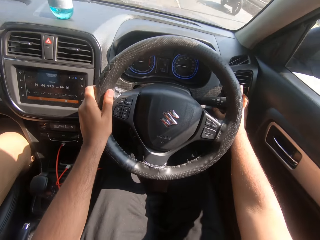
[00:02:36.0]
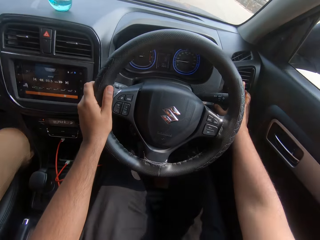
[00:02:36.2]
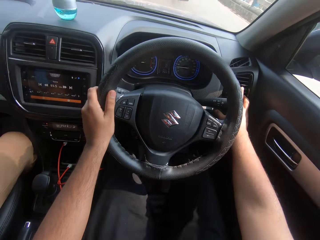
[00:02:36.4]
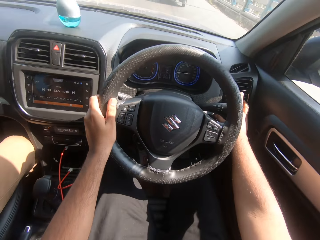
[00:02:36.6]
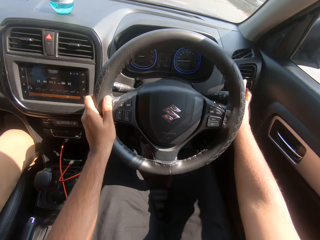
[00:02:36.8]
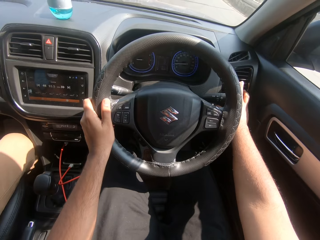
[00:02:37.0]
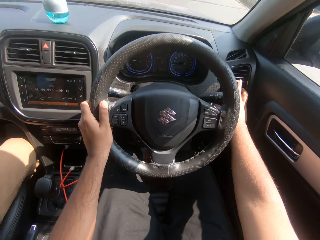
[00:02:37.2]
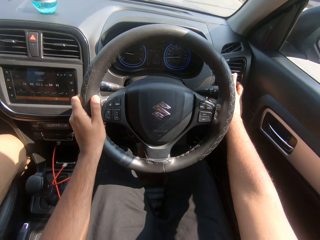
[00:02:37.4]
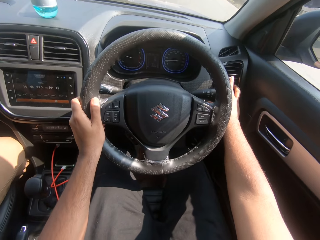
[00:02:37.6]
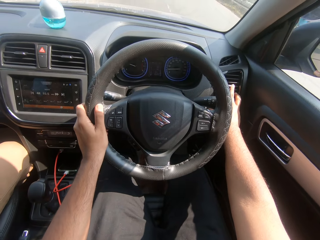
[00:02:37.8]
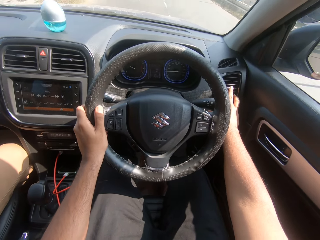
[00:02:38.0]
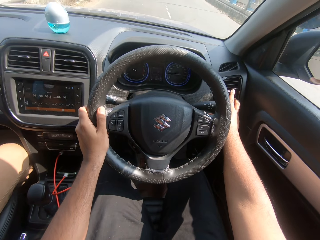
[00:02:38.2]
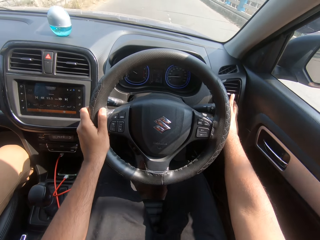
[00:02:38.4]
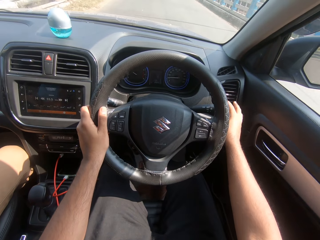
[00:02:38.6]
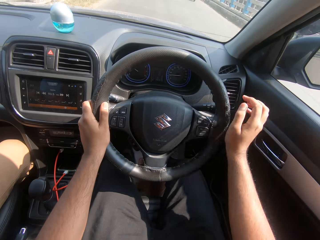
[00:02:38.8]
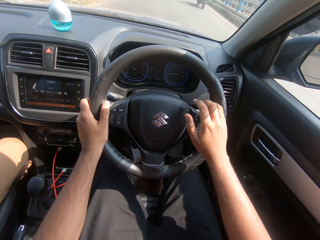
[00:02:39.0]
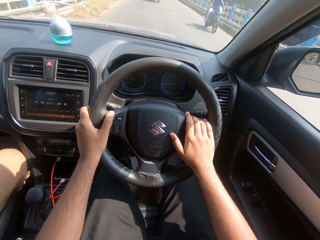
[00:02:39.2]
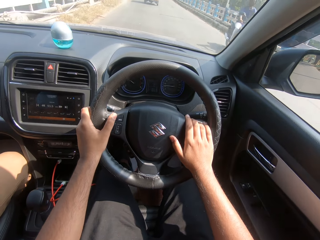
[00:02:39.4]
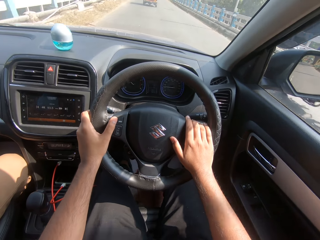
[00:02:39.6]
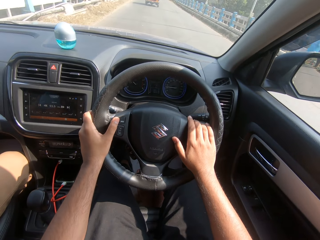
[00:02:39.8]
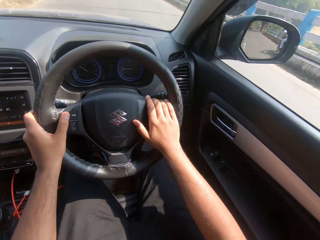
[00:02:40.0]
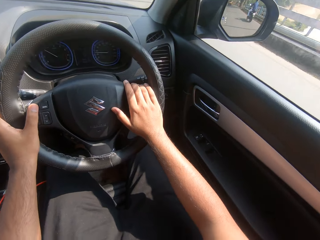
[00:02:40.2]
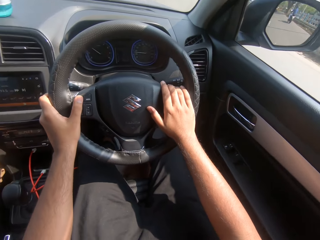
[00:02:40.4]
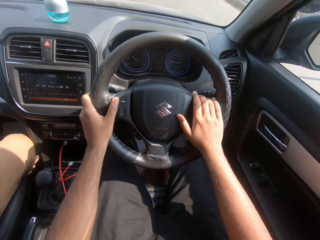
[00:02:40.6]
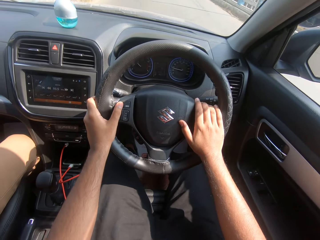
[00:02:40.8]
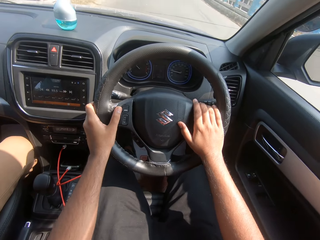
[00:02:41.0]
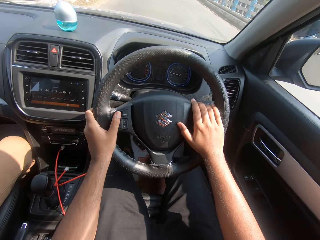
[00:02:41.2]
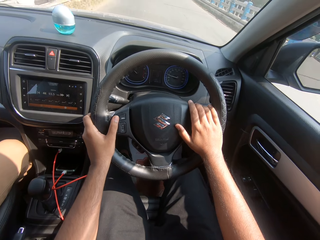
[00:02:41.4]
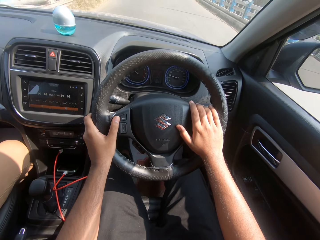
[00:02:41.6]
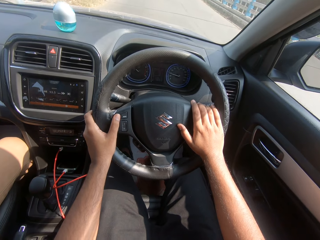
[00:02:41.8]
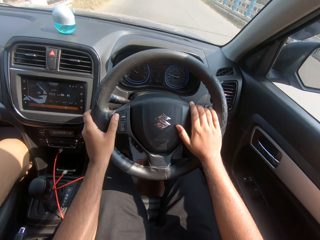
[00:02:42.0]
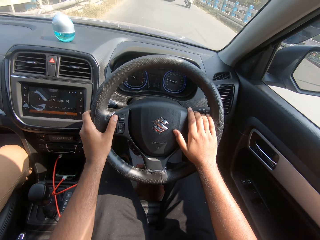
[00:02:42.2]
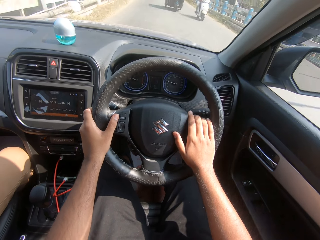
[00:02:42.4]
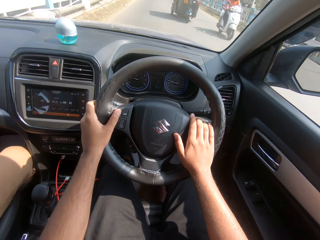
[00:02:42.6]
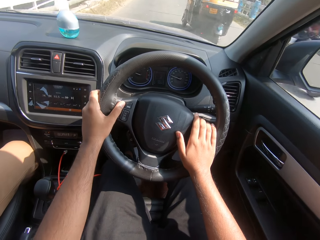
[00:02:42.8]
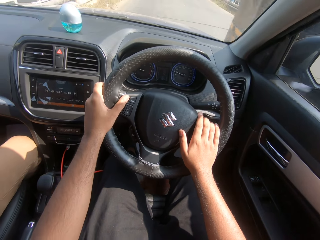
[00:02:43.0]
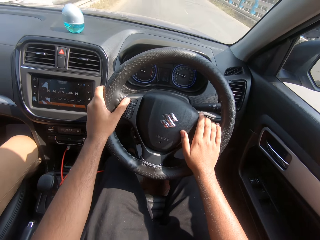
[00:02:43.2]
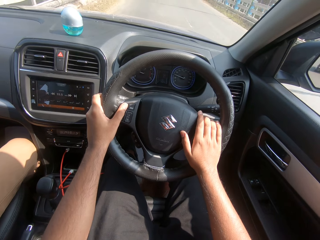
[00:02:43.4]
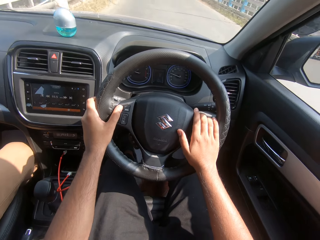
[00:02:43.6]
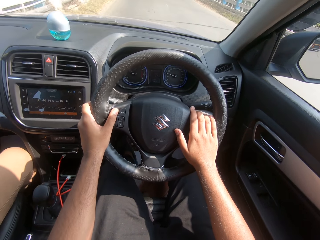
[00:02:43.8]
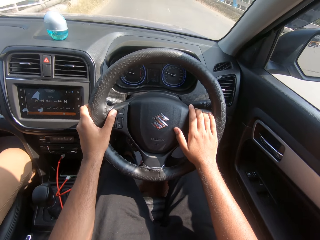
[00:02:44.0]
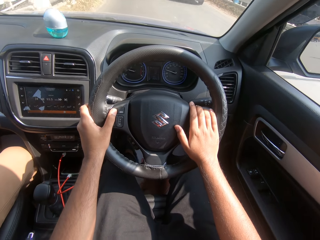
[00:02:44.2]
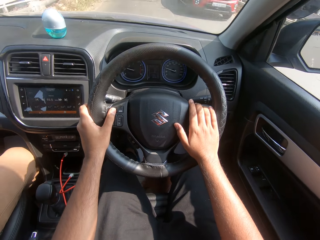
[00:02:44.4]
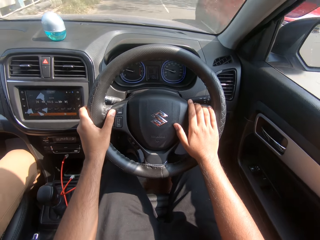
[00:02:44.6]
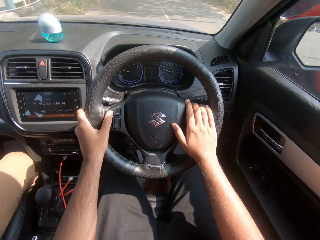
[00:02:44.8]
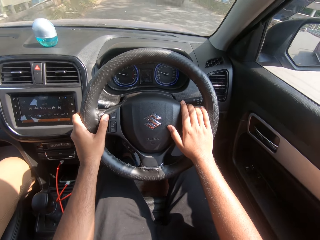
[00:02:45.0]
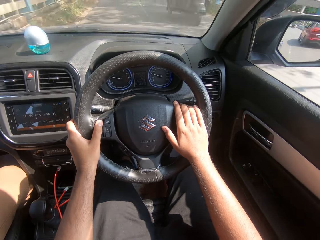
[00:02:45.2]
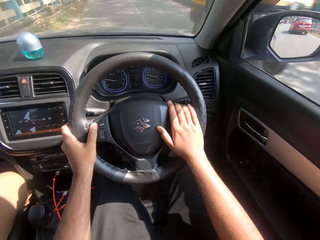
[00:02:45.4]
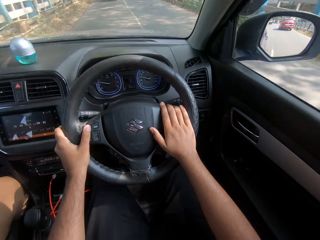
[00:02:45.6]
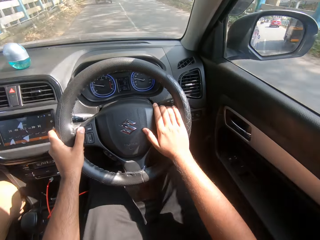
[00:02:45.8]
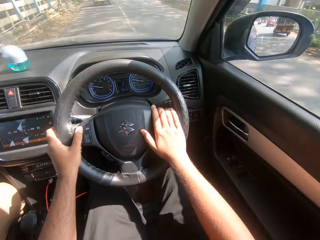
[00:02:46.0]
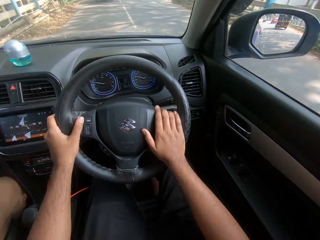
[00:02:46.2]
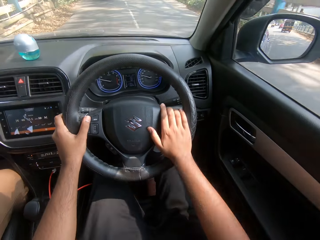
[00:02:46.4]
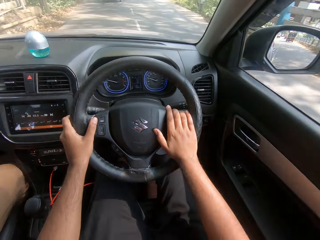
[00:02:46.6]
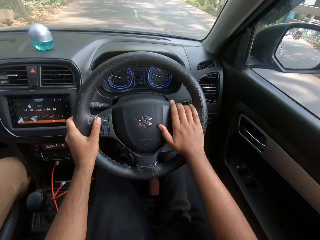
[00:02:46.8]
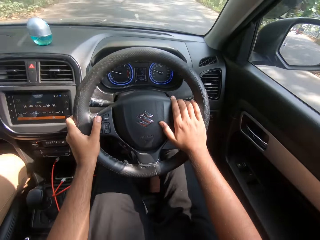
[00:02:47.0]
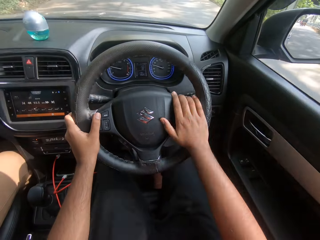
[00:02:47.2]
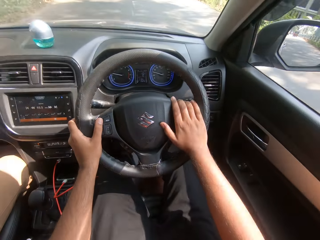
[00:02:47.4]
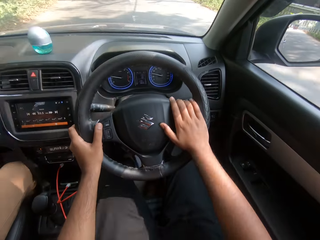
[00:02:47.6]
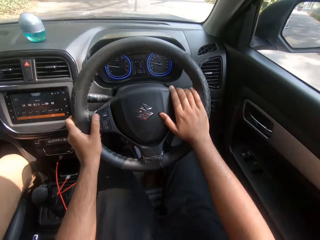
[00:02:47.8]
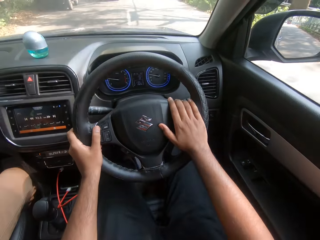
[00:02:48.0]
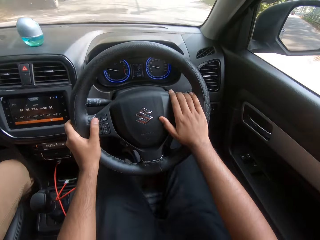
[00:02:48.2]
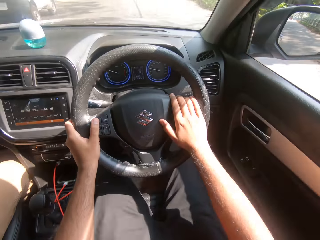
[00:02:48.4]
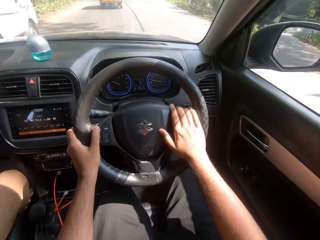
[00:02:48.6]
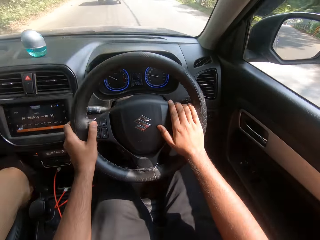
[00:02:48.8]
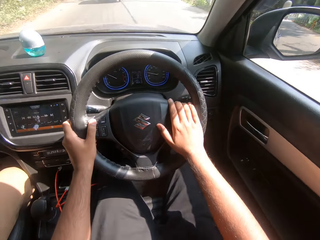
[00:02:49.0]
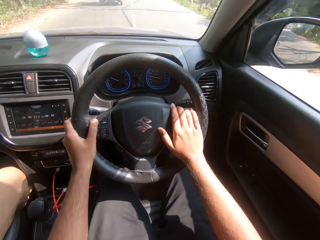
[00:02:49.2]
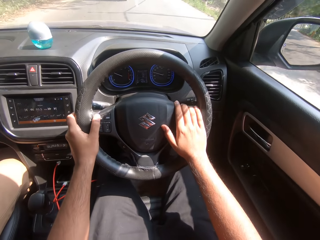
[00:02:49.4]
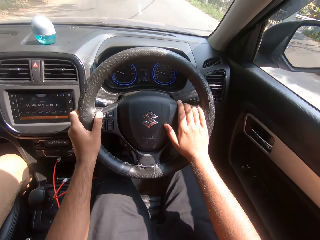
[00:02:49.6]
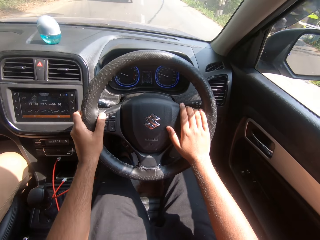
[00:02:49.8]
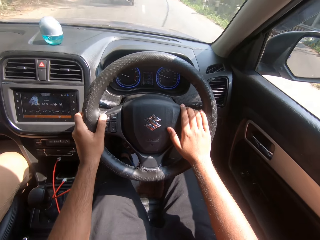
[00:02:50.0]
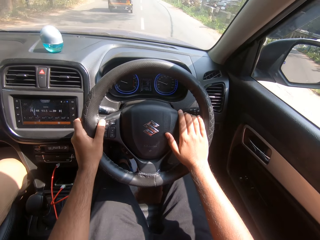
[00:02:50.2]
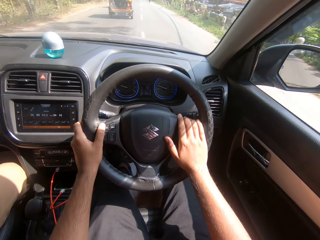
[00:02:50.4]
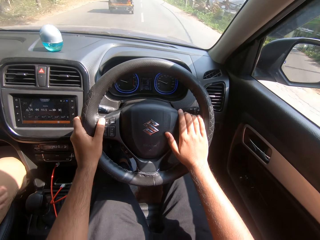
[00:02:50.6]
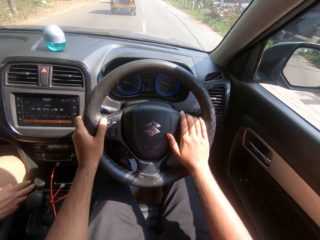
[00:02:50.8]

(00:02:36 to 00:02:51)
A motorcycle drives past the camera wearer repeatedly. A tricycle drives past them. A car drives past them. Another tricycle drives past them. The camera wearer drives past a car.

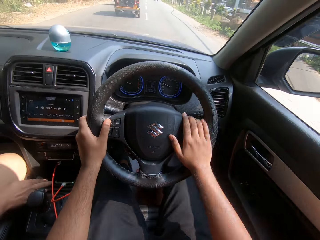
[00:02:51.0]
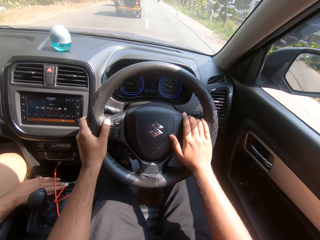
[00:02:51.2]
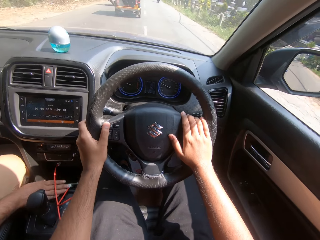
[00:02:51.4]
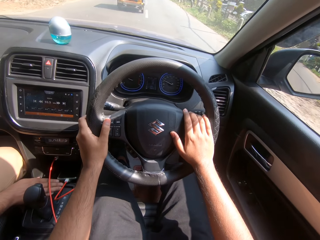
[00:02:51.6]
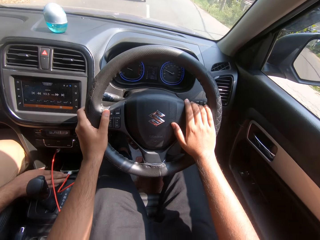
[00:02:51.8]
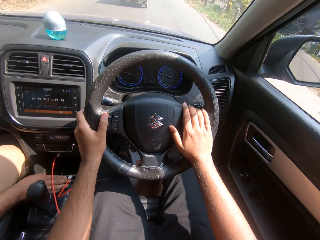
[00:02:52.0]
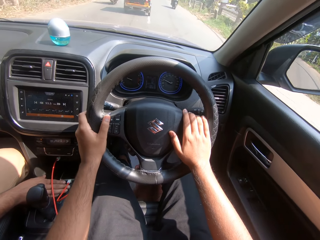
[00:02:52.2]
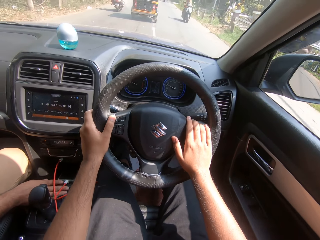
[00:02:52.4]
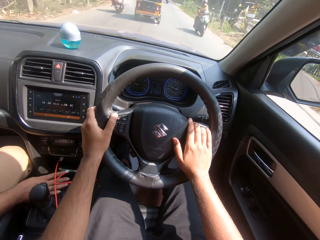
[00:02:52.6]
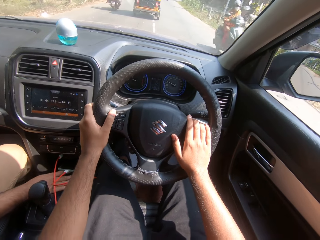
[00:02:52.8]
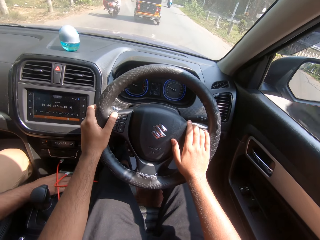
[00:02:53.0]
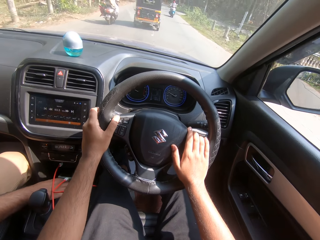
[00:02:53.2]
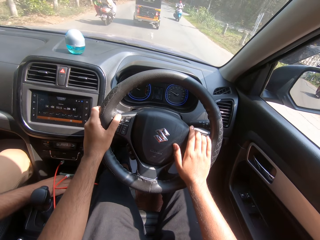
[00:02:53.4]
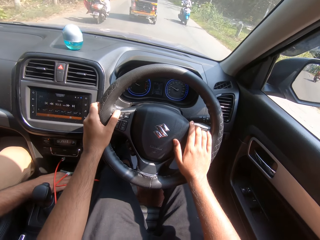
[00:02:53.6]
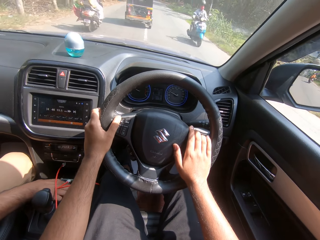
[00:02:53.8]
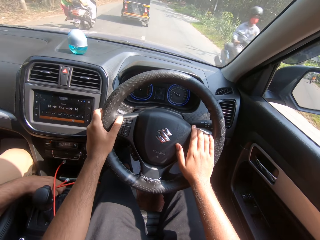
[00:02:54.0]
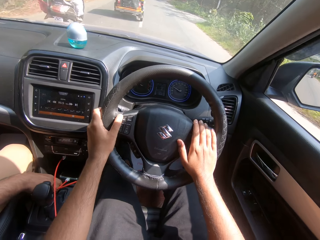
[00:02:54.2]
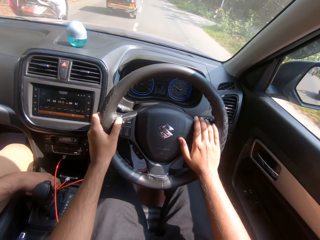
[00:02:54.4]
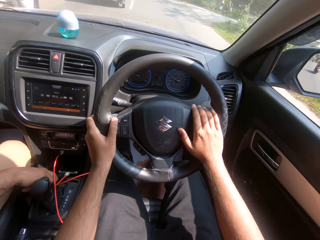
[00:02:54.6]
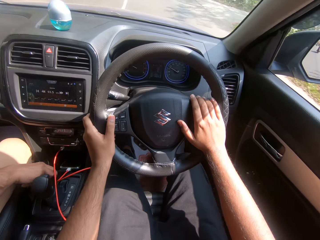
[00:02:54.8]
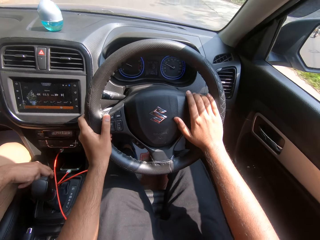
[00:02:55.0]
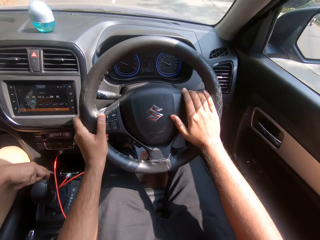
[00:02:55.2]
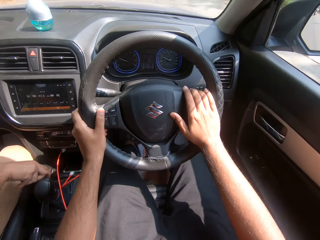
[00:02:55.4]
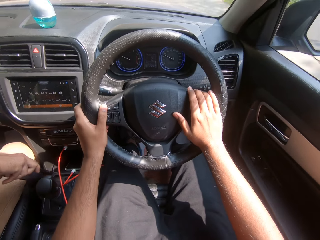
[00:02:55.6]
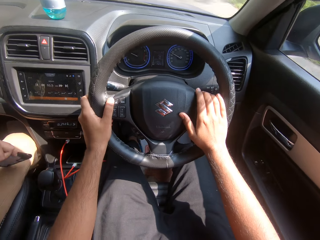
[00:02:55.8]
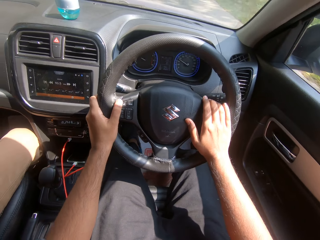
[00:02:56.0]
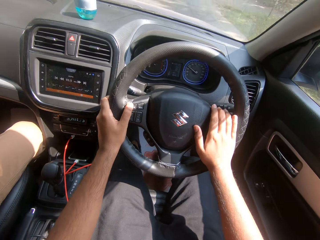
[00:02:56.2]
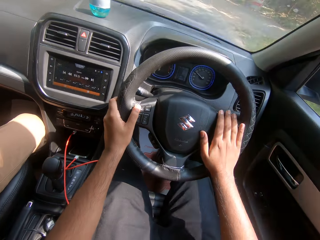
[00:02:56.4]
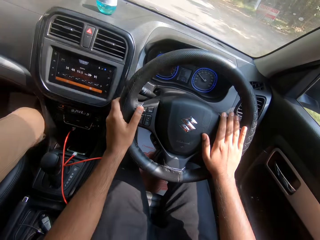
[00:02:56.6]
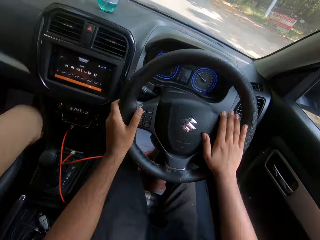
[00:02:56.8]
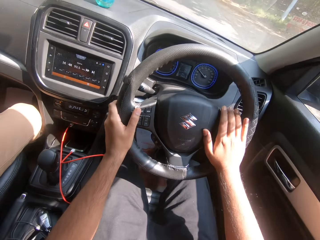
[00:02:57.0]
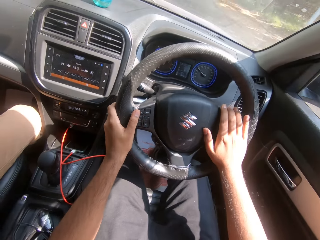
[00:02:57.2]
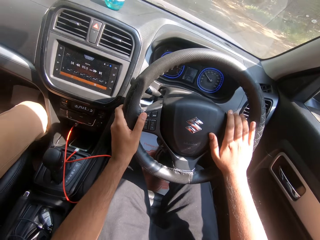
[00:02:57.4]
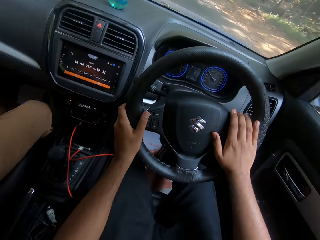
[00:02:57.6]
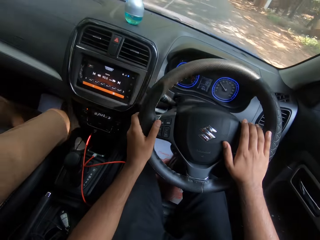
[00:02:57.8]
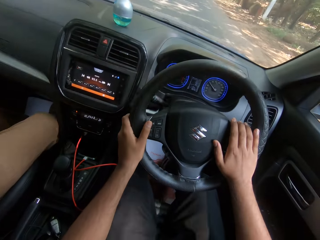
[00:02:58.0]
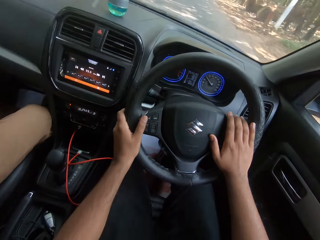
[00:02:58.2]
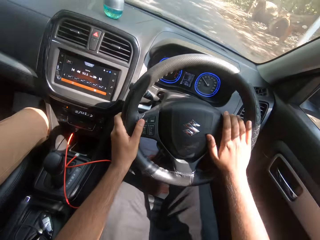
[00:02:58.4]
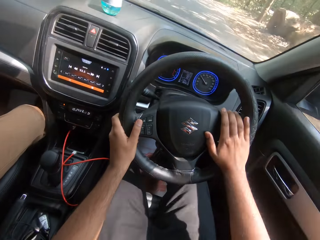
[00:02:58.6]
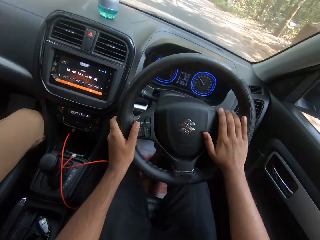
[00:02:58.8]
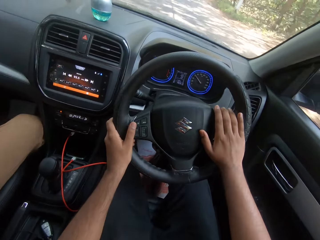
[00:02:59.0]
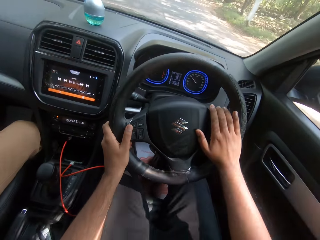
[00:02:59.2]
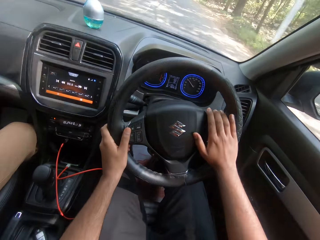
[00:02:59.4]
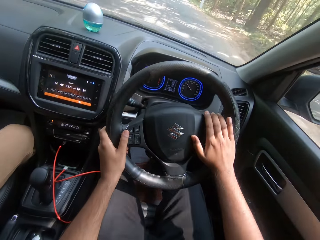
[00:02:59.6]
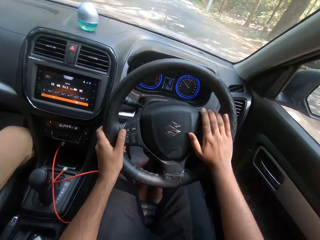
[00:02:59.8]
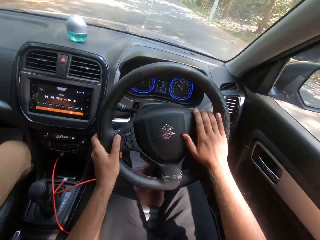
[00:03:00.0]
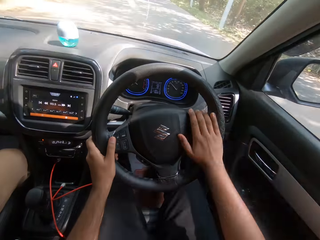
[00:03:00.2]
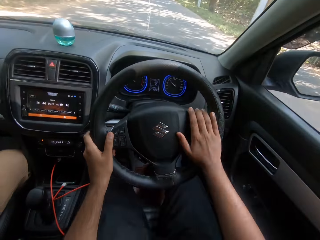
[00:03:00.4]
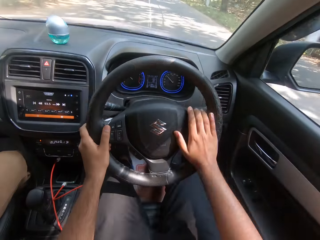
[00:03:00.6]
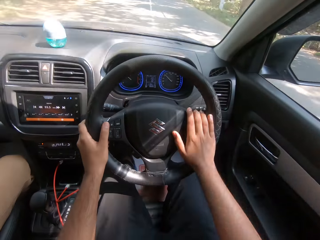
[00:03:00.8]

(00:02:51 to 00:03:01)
A motorcycle drives past the camera wearer. A motorcycle drives past them again. The camera wearer drives past a motorcycle.
